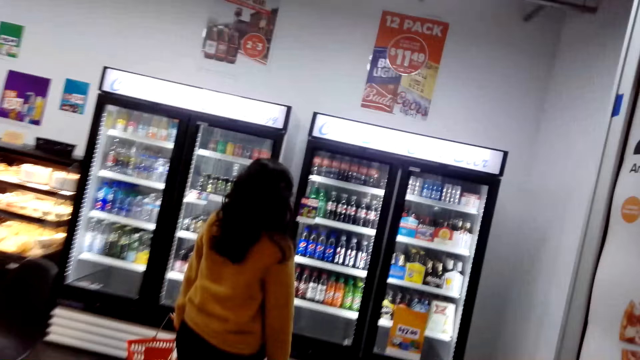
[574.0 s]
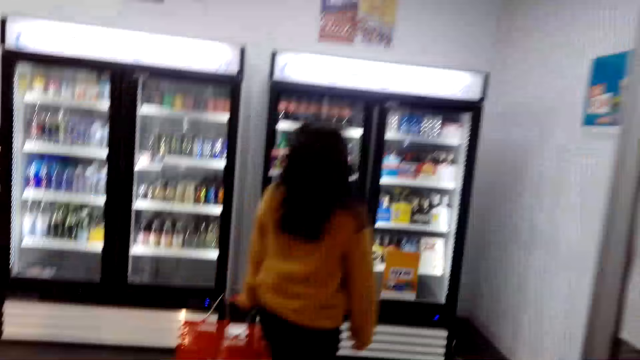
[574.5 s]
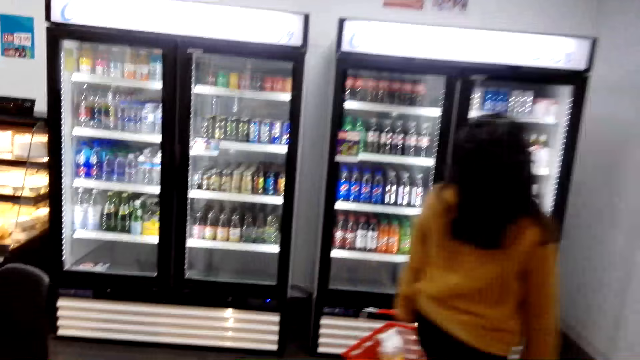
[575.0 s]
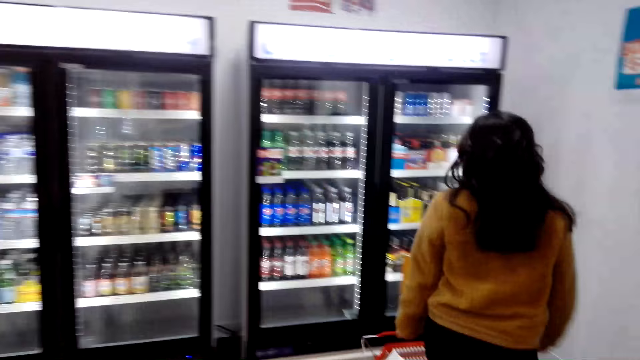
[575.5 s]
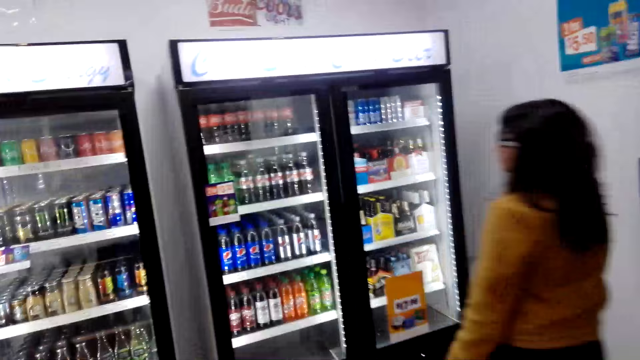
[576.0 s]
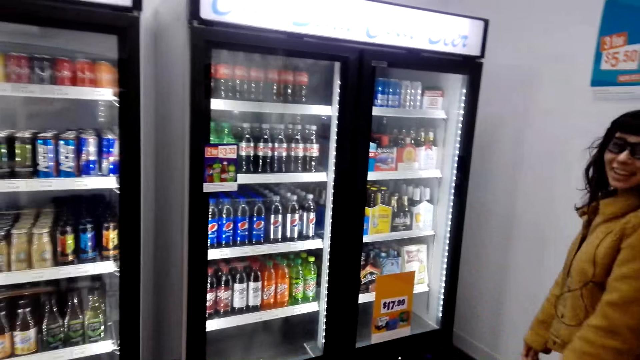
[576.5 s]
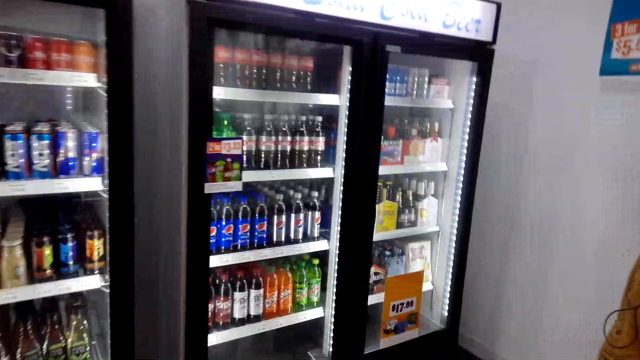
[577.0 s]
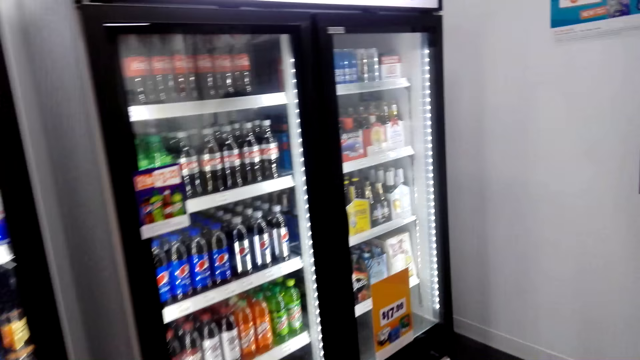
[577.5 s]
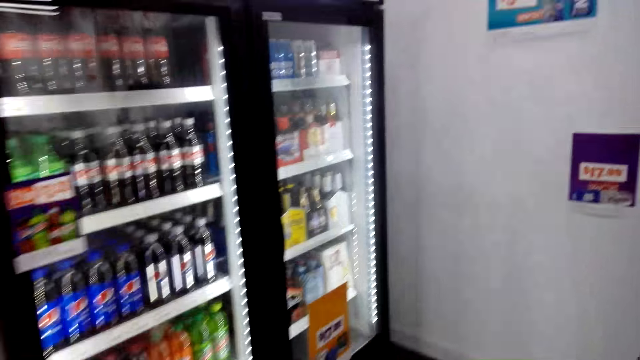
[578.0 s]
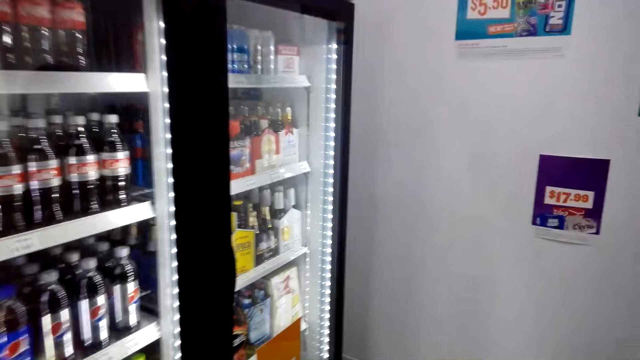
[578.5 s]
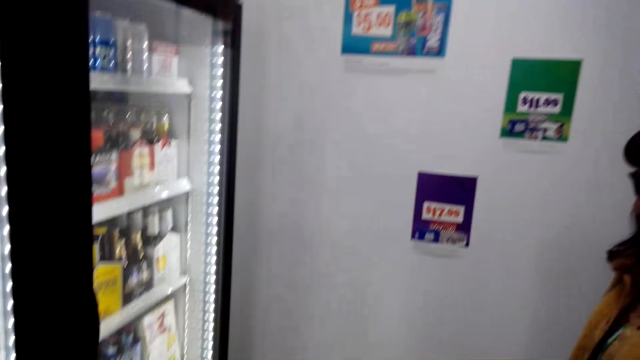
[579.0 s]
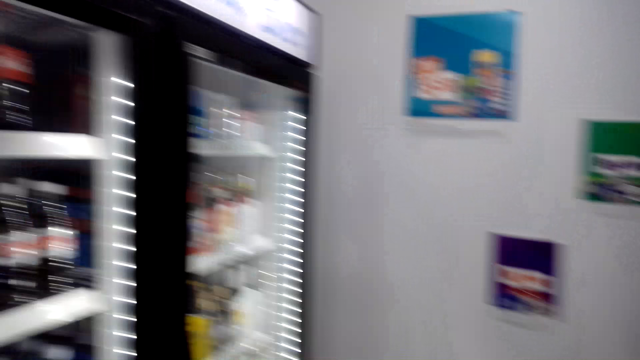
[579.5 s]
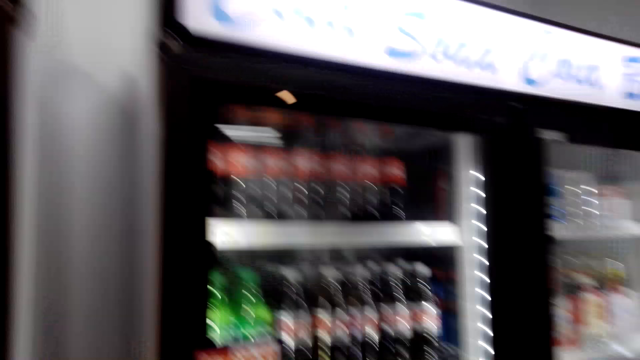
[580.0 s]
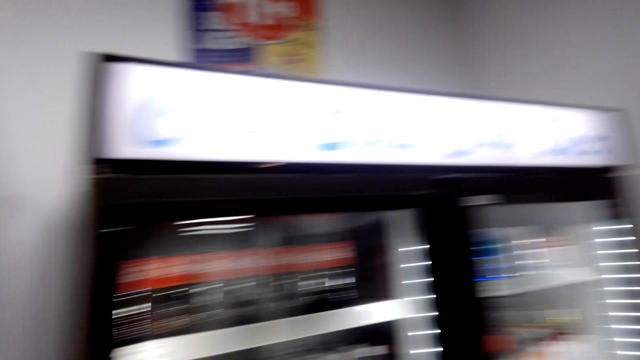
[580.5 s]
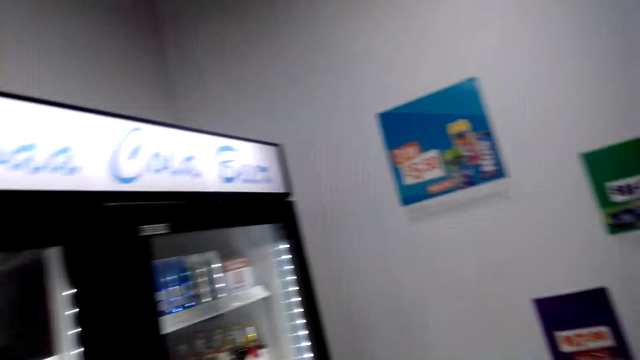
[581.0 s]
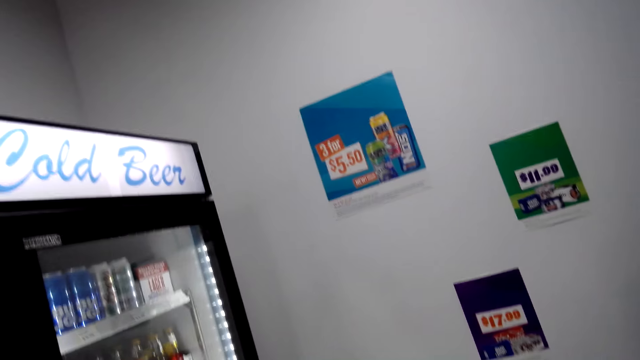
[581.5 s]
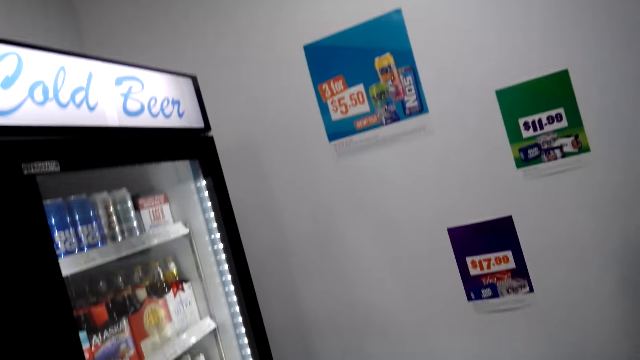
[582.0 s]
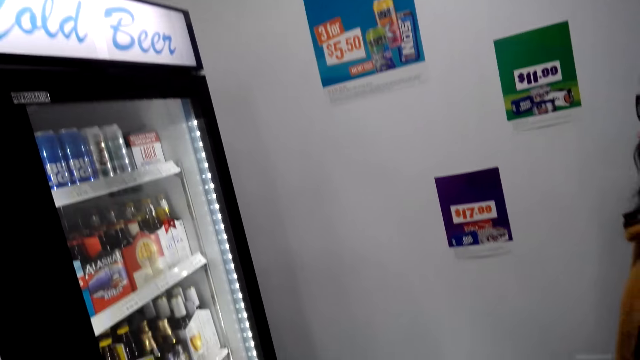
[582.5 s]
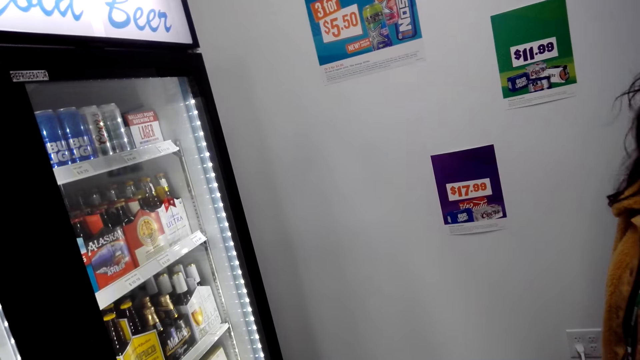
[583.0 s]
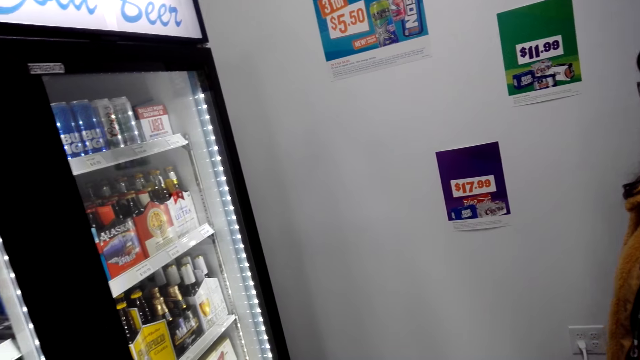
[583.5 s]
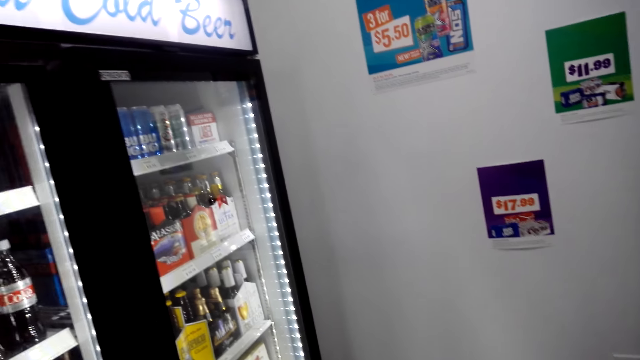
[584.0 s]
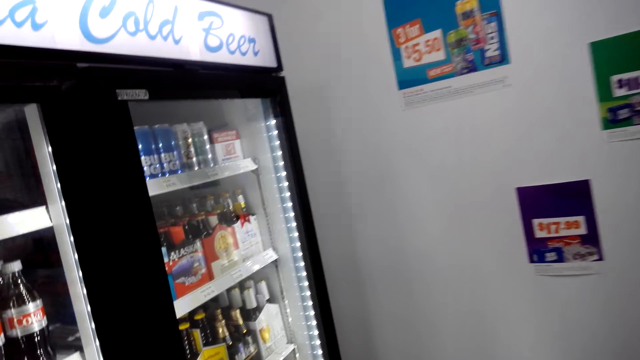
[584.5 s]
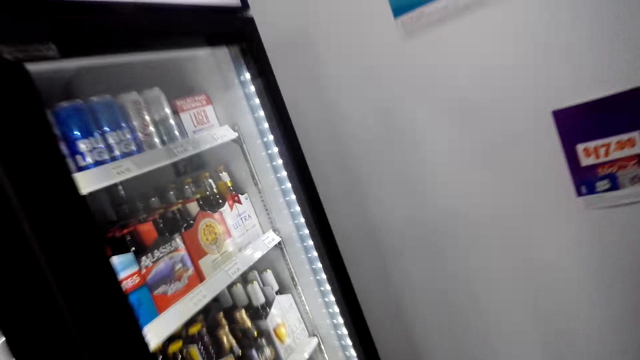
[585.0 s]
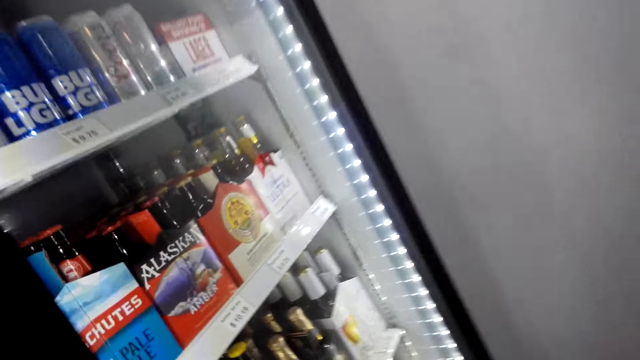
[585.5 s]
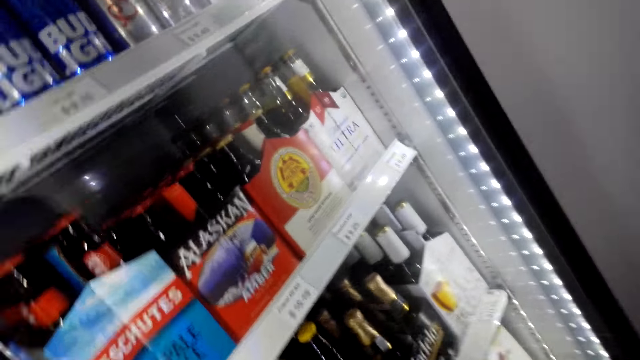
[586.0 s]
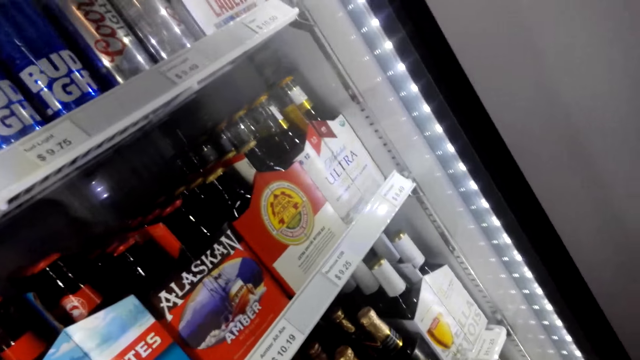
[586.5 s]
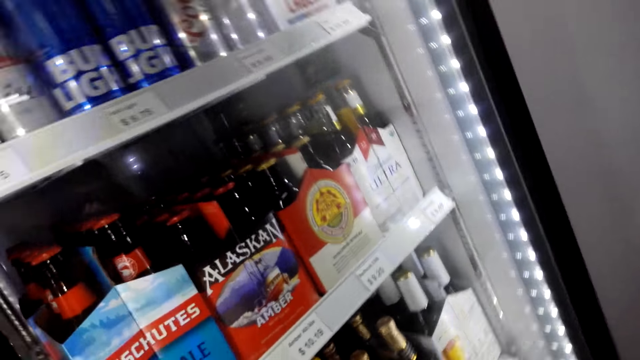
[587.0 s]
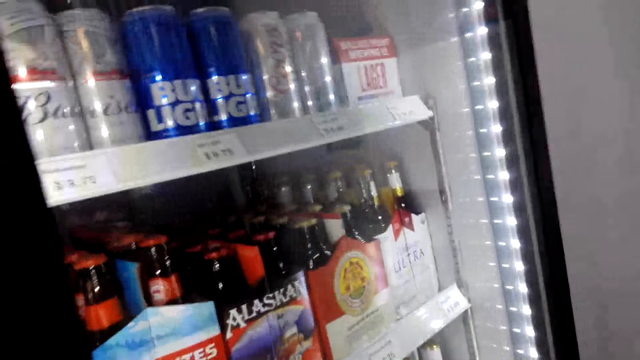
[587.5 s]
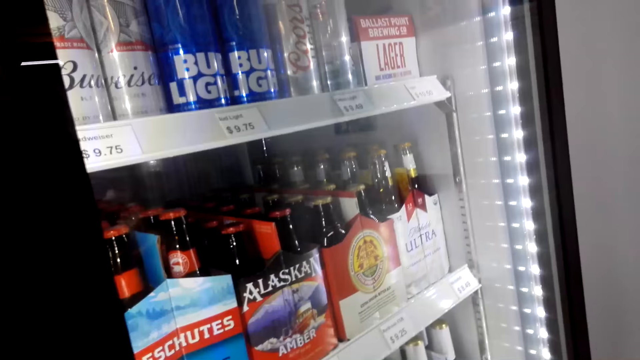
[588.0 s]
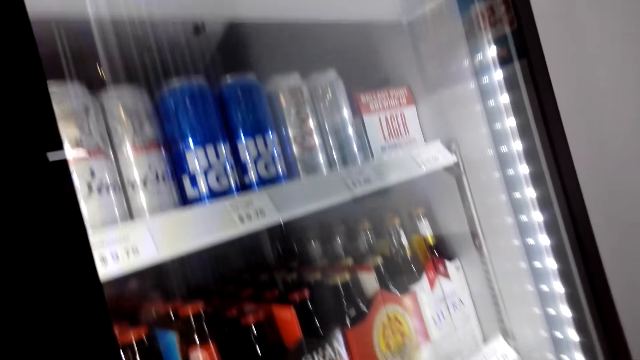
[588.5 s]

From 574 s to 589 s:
The camera wearer walks around the store and talks to a lady. The lady stands near the refrigerator. The camera wearer moves close to the refrigerator. They look around. They talk to the lady and check the drinks.

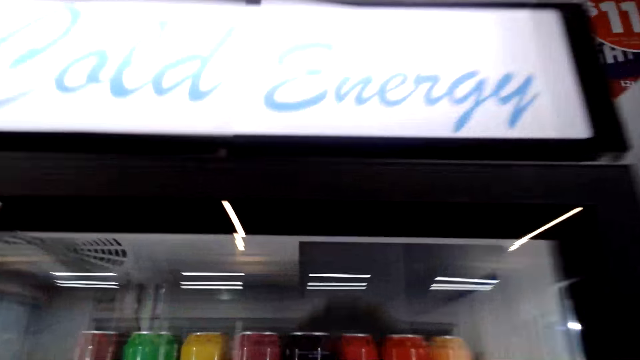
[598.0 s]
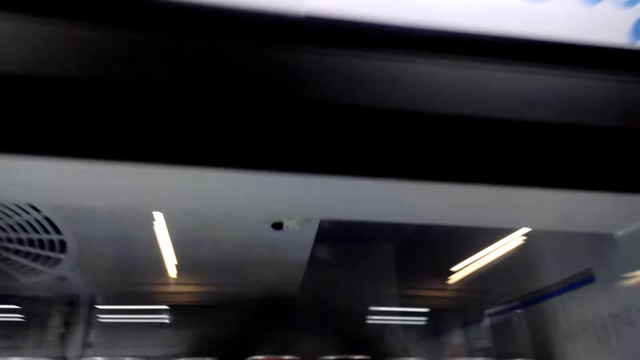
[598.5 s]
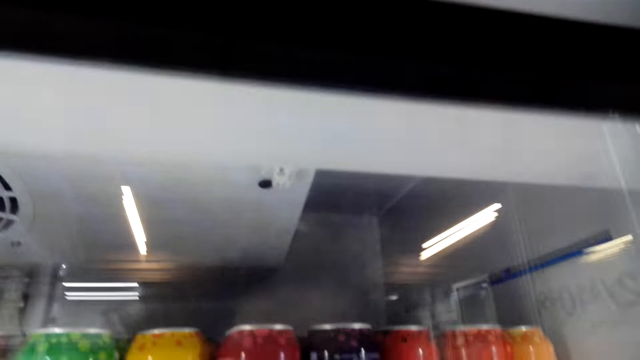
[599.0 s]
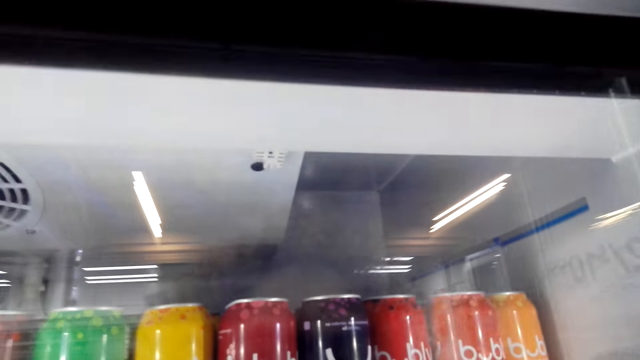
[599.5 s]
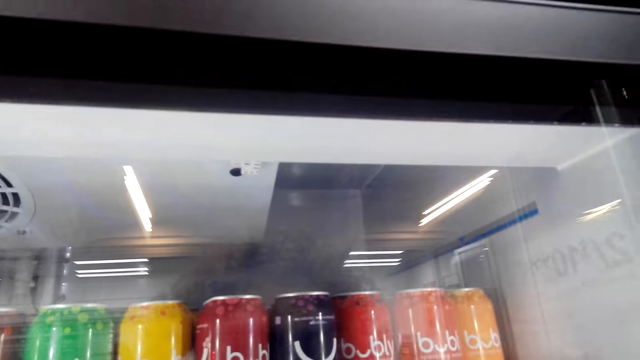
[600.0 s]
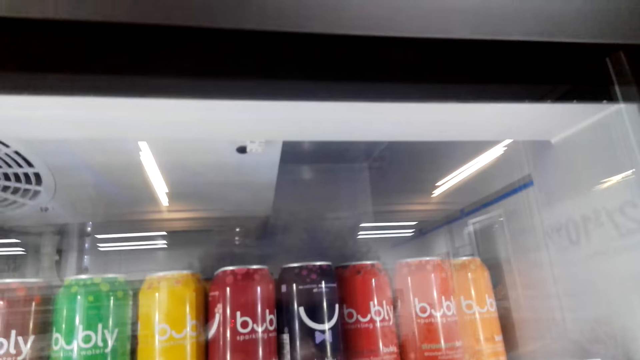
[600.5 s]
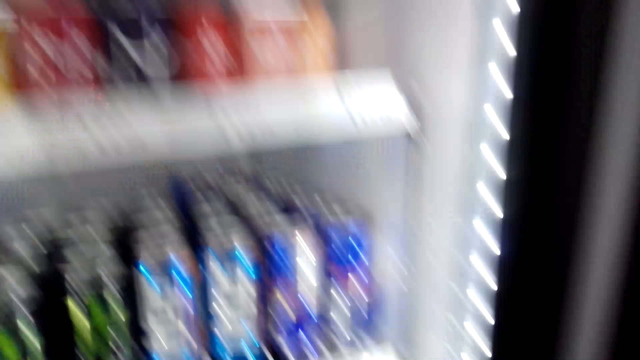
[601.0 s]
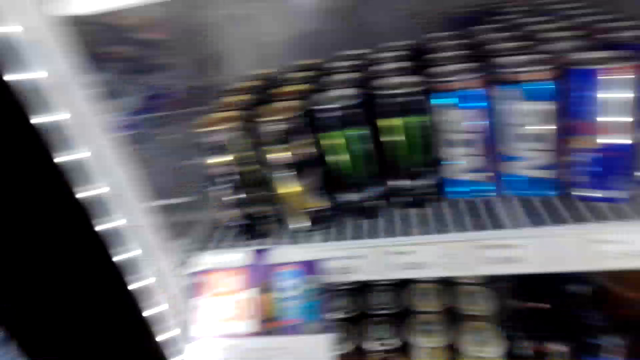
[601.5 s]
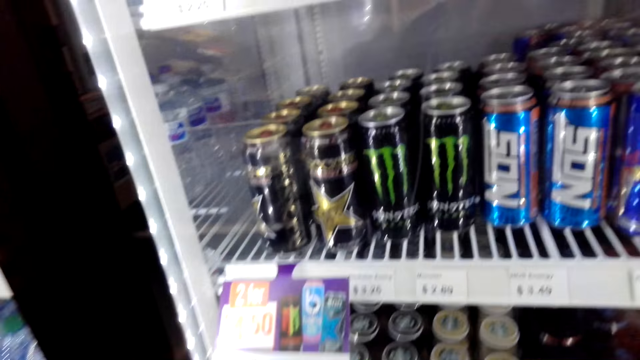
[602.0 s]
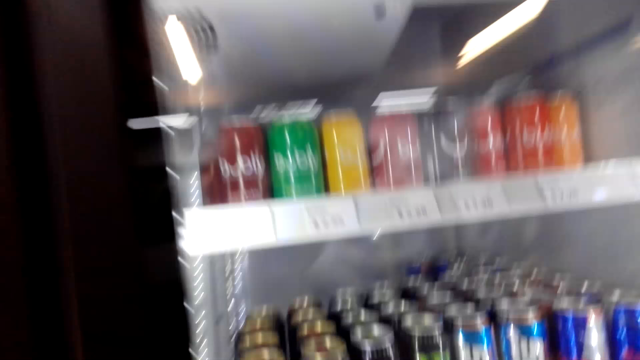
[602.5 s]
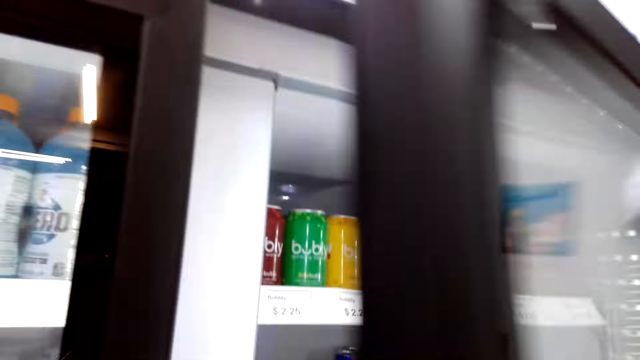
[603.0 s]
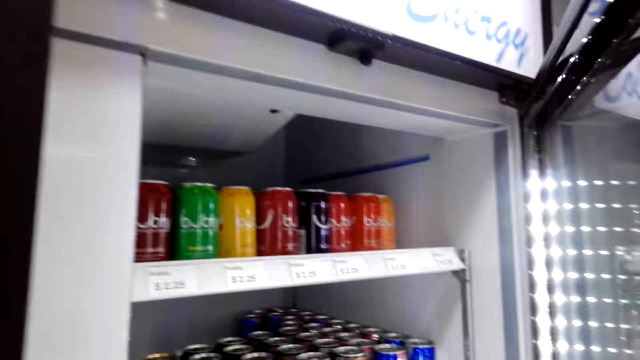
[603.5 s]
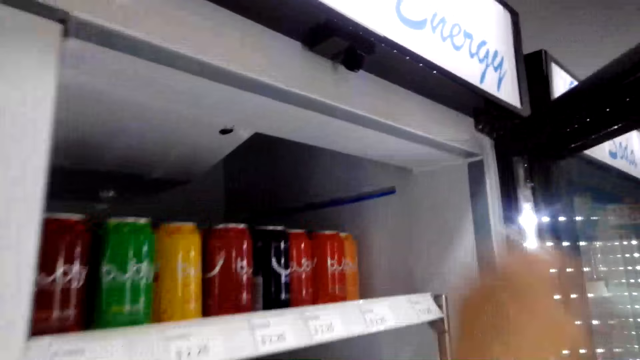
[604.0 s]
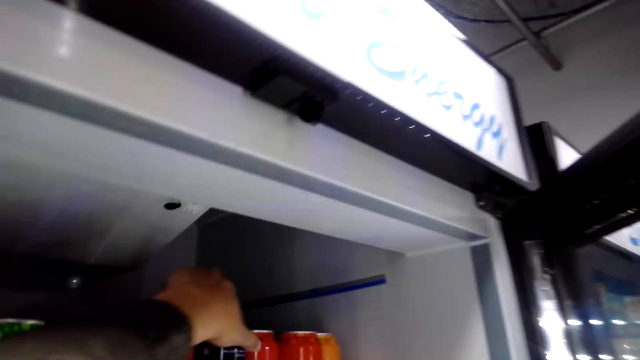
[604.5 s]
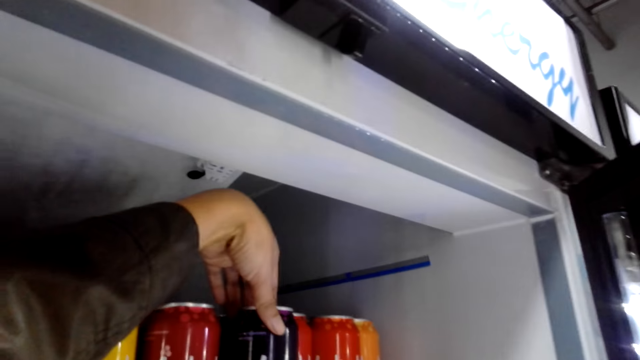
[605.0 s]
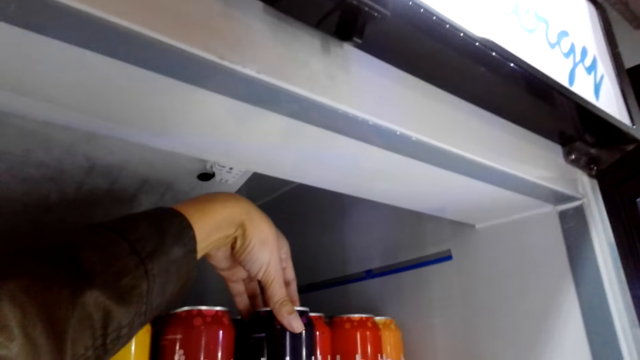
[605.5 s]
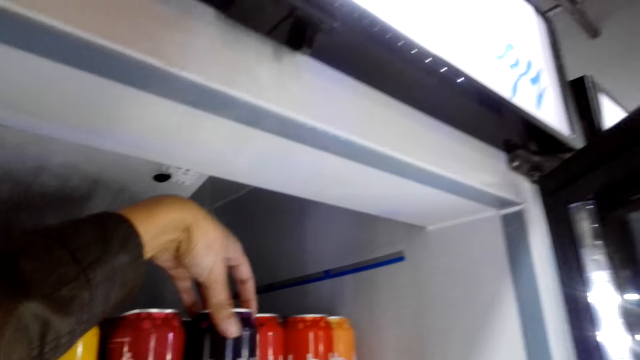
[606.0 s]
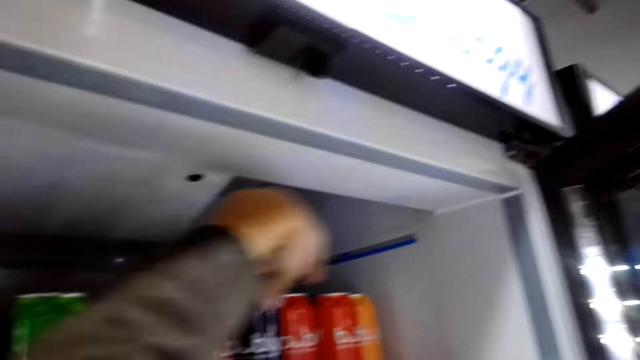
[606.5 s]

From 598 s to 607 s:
The camera wearer opens the fridge. They touch a can. They check the drink.
